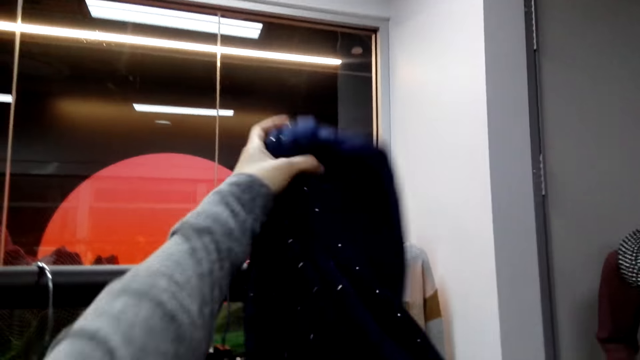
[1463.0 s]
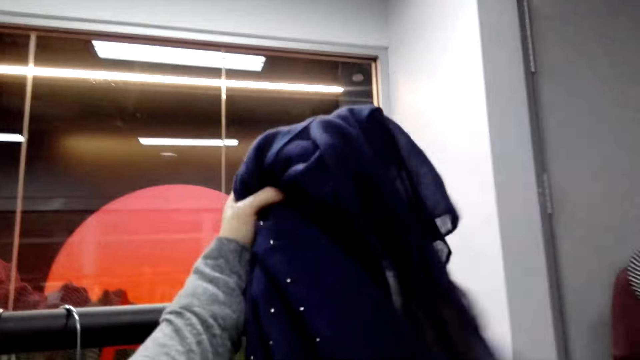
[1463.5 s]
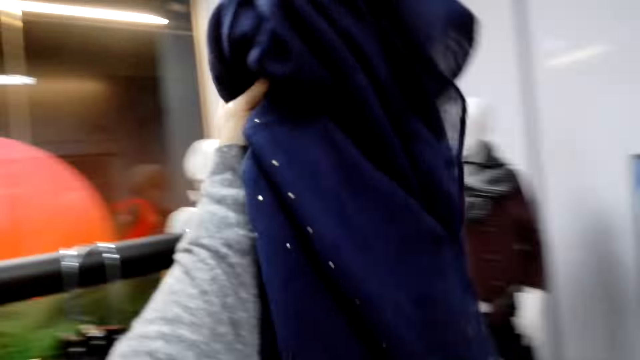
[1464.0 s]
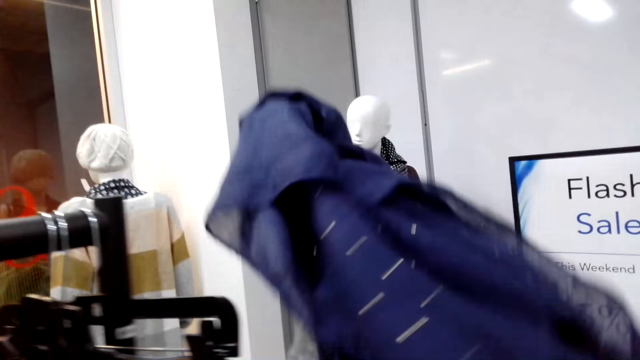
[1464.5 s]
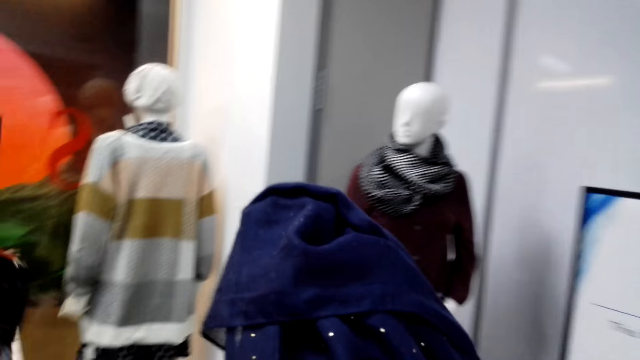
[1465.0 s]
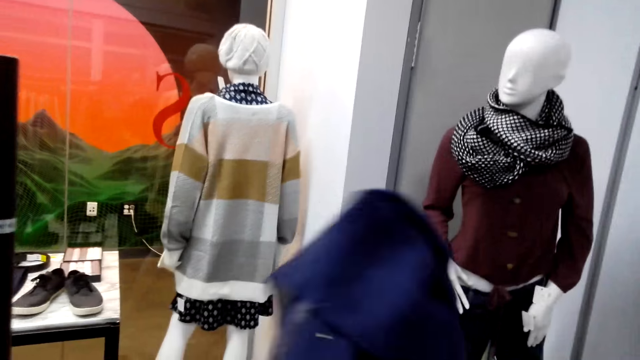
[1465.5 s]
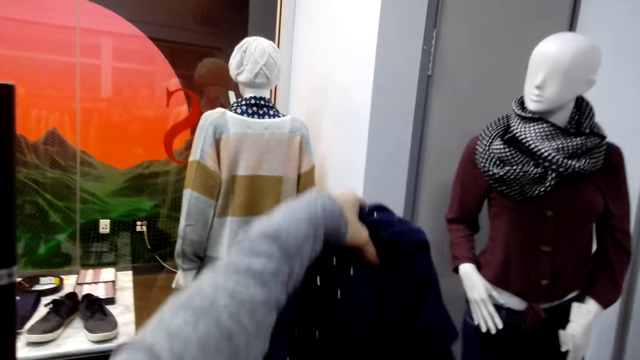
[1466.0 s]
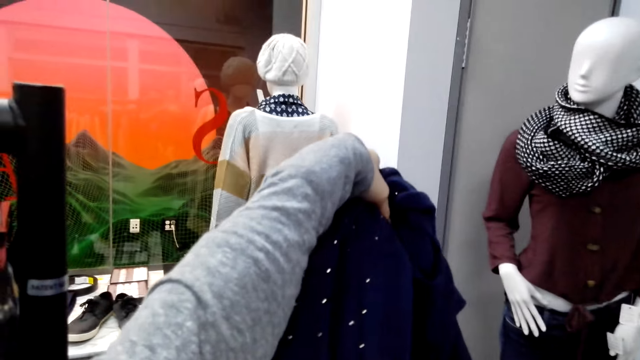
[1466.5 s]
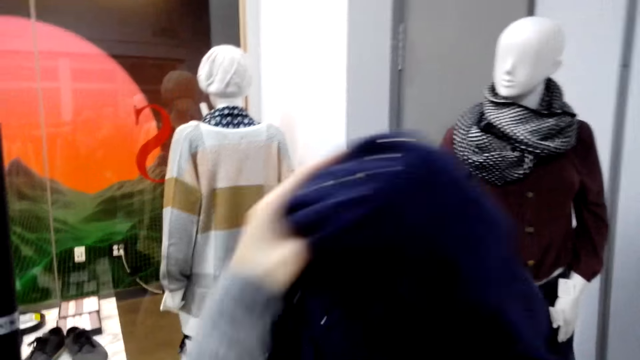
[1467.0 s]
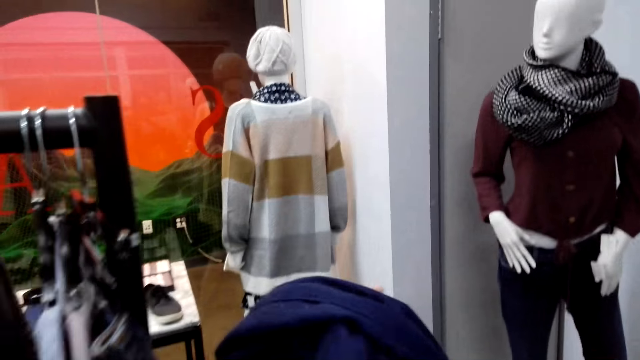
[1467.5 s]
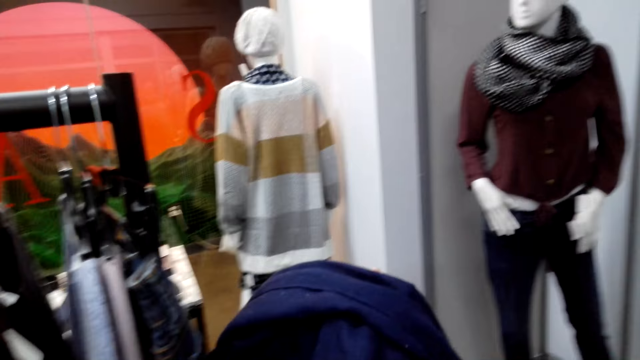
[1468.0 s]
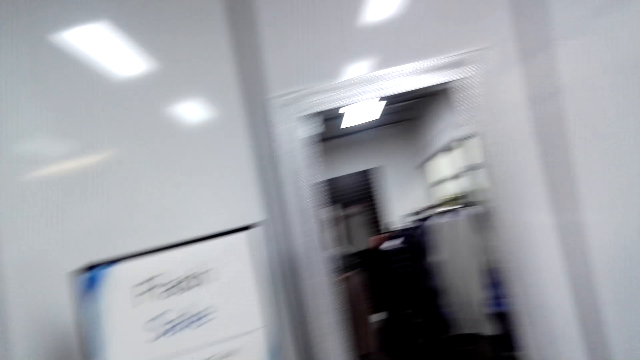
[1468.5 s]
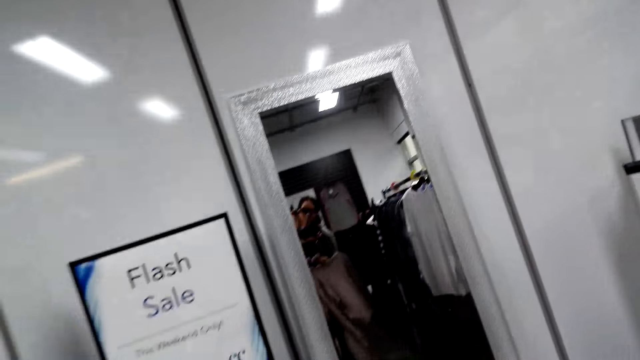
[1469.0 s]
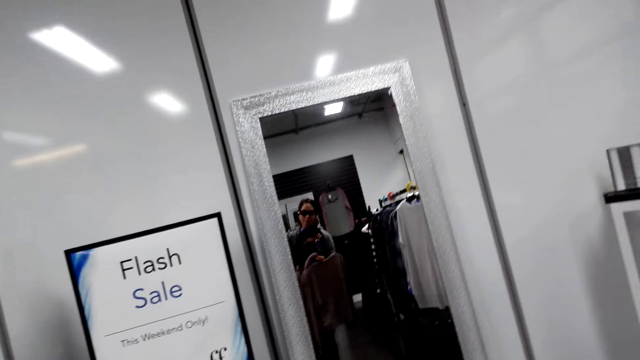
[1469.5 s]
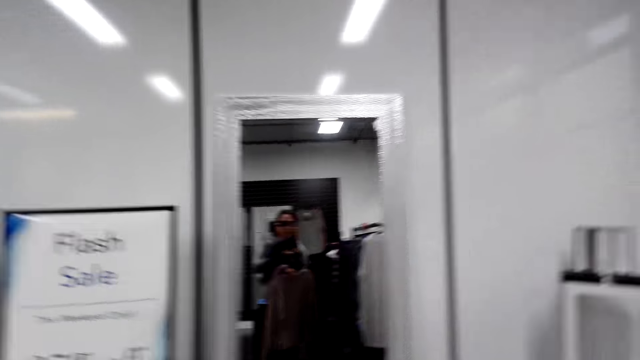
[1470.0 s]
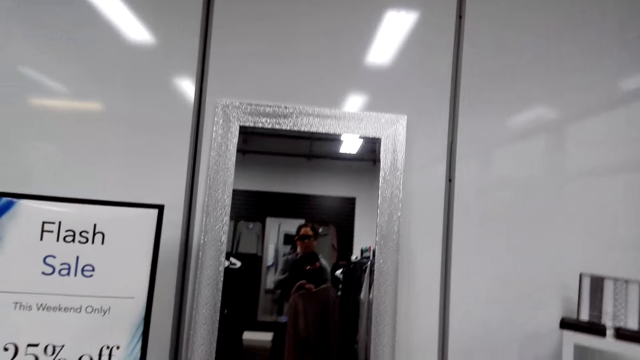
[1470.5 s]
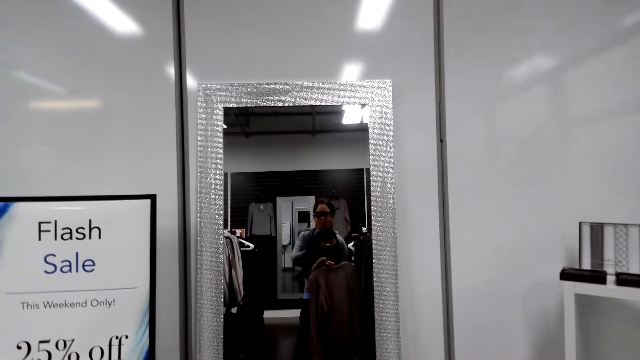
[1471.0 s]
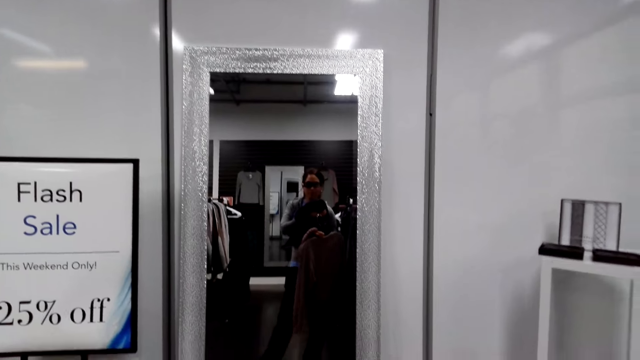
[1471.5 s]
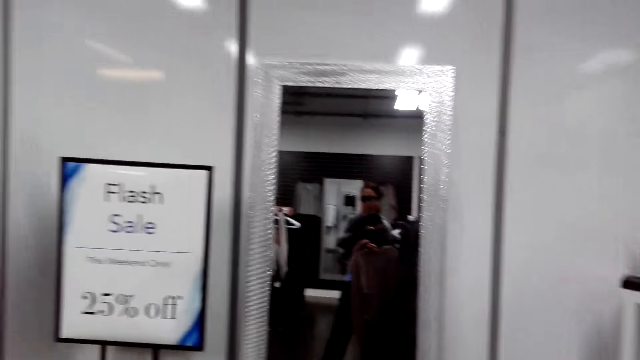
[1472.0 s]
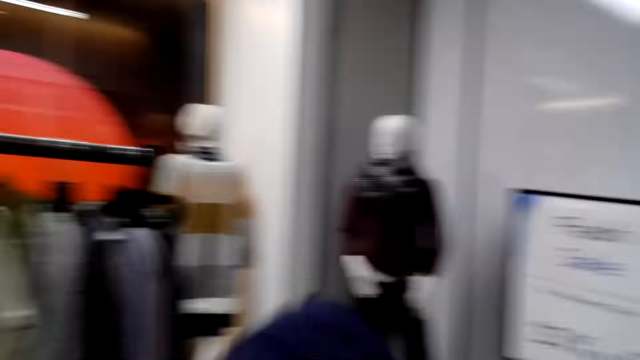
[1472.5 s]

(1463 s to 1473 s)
The camera wearer takes off the scarf from the cloth hanging bar. They raise the hand holding the scarf. They look at the mirror.

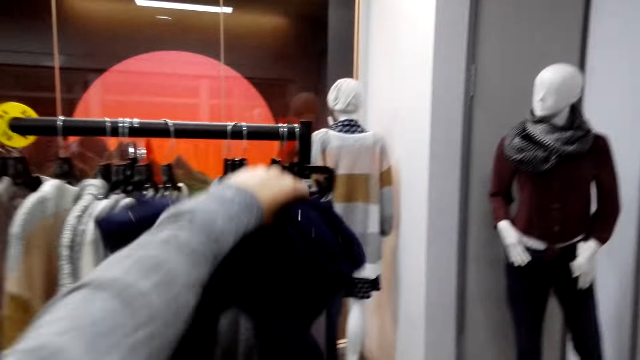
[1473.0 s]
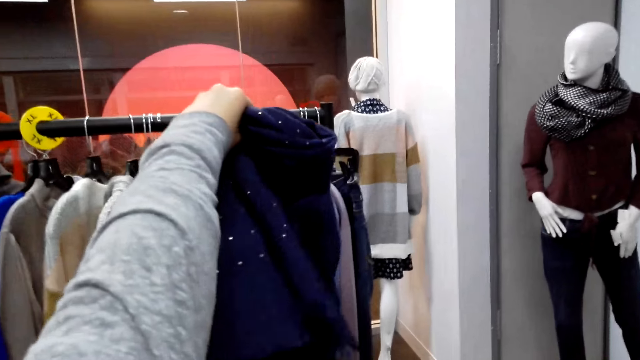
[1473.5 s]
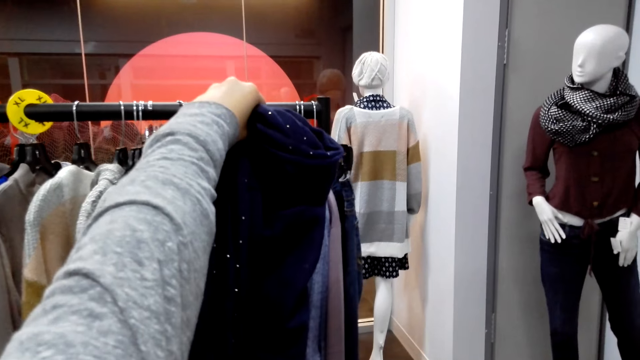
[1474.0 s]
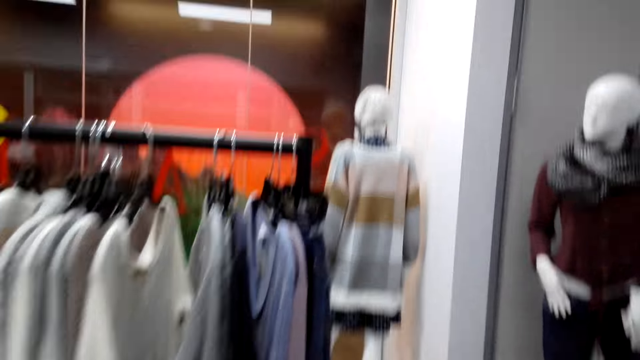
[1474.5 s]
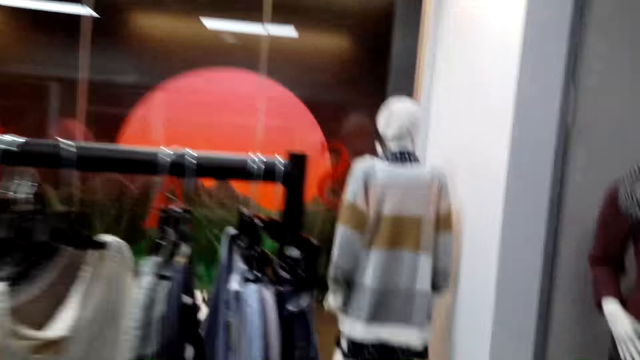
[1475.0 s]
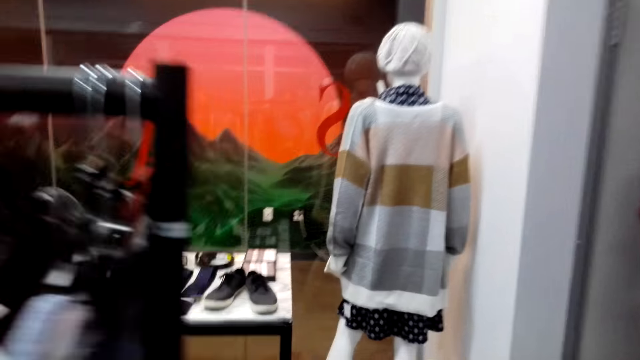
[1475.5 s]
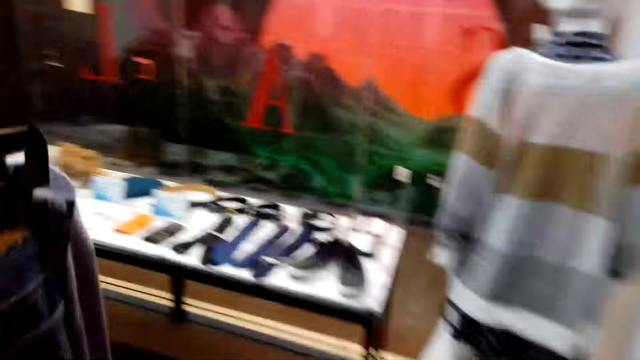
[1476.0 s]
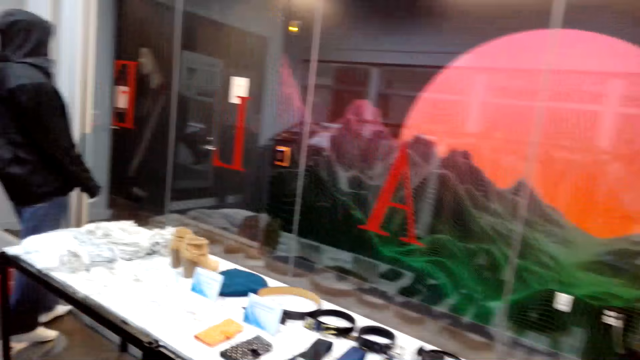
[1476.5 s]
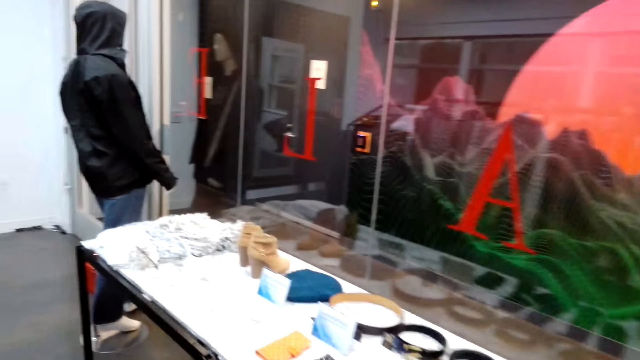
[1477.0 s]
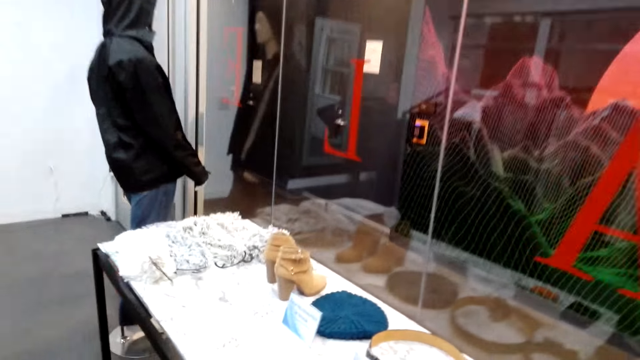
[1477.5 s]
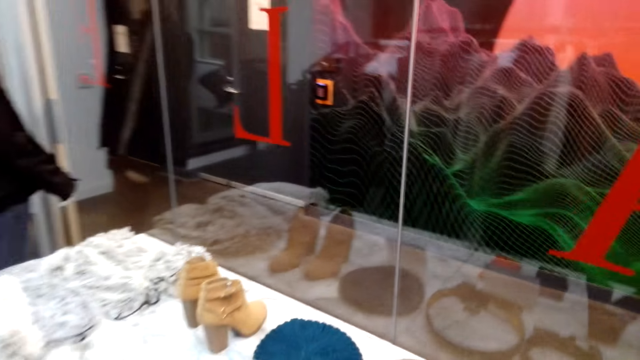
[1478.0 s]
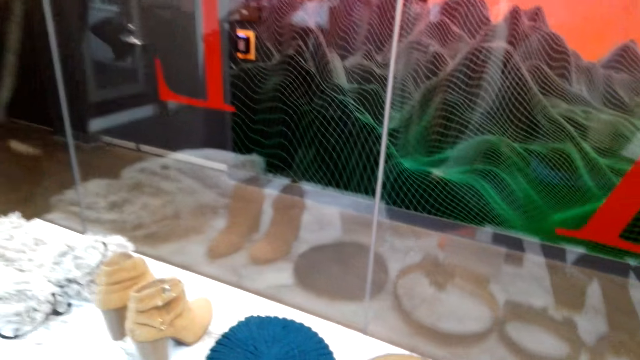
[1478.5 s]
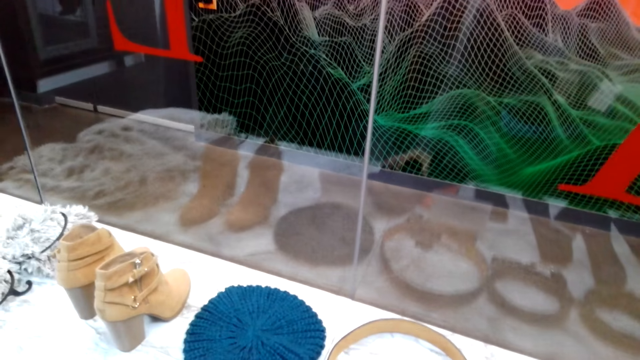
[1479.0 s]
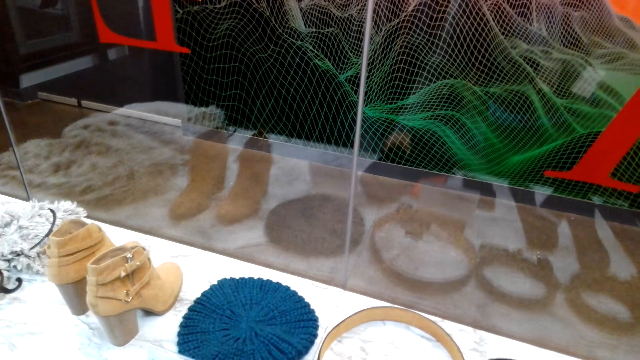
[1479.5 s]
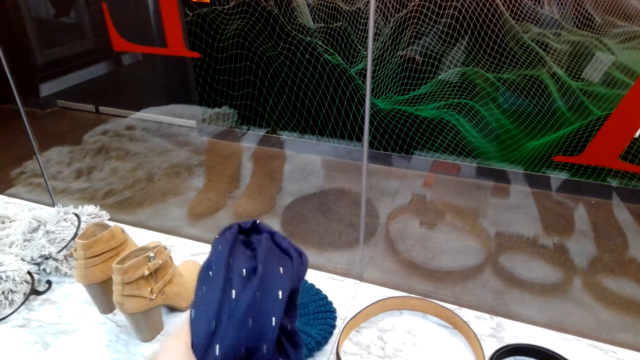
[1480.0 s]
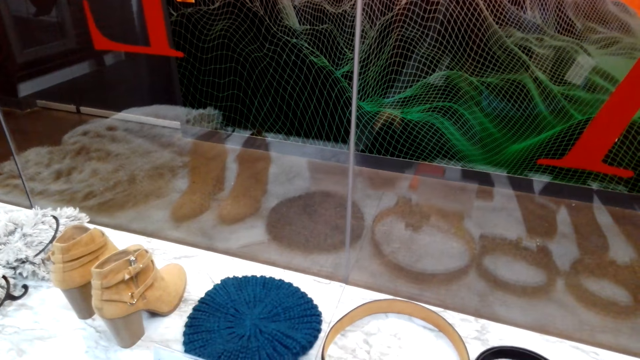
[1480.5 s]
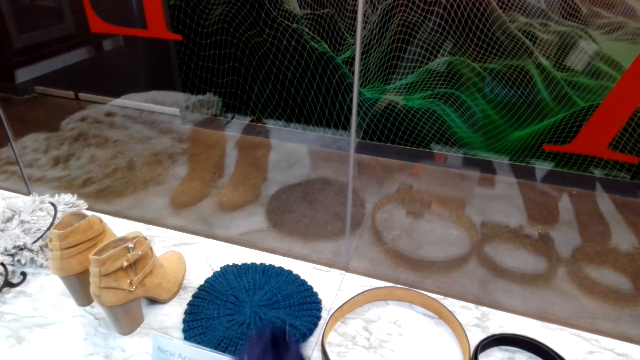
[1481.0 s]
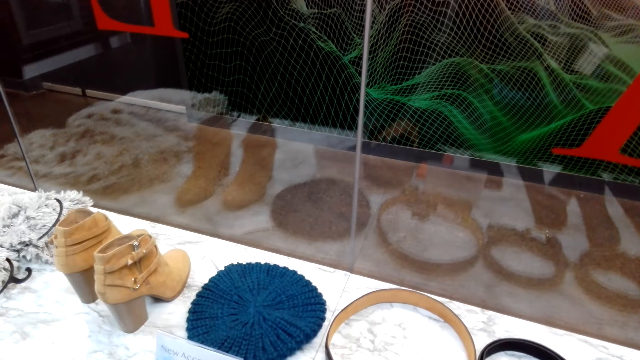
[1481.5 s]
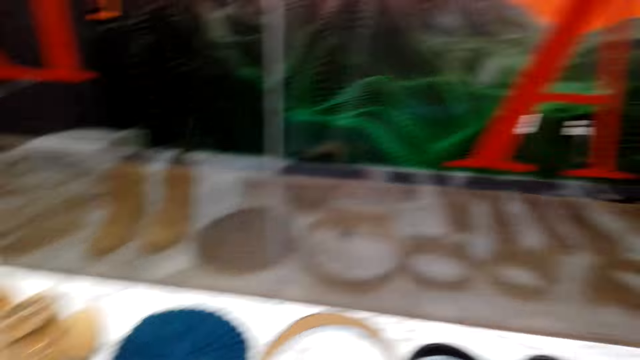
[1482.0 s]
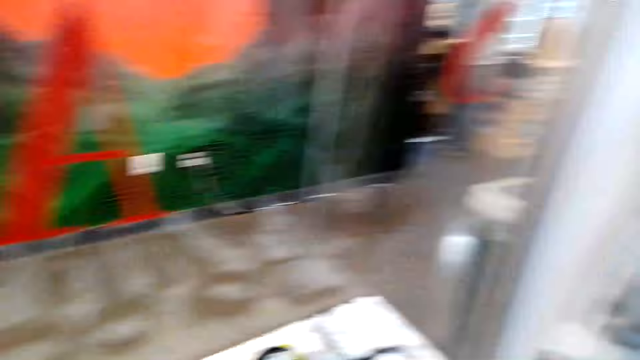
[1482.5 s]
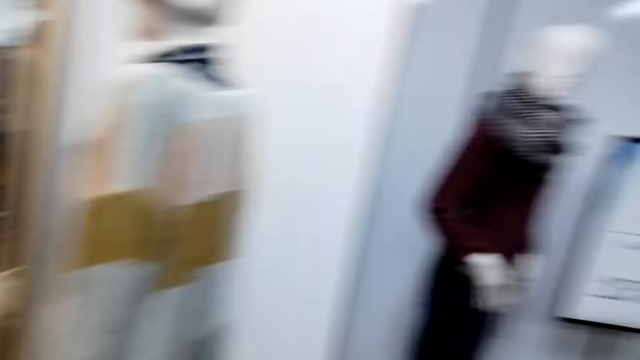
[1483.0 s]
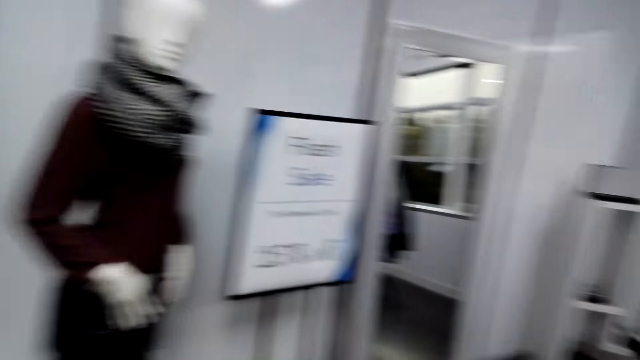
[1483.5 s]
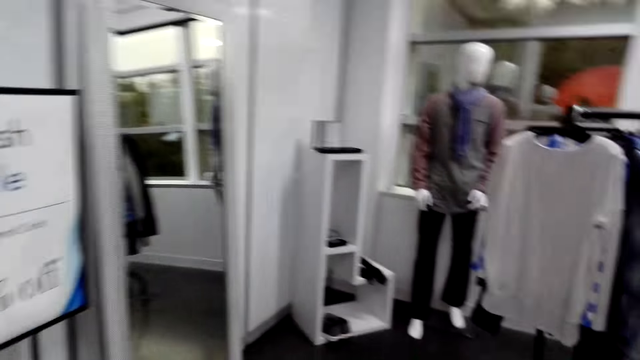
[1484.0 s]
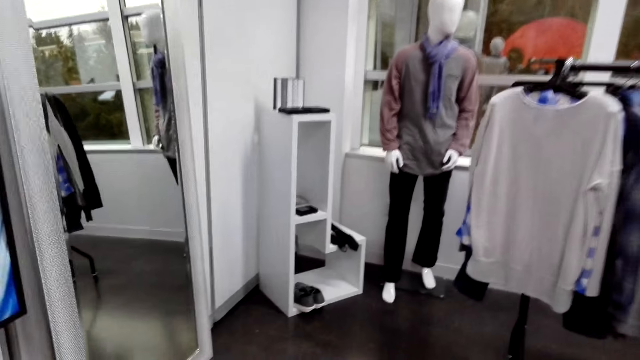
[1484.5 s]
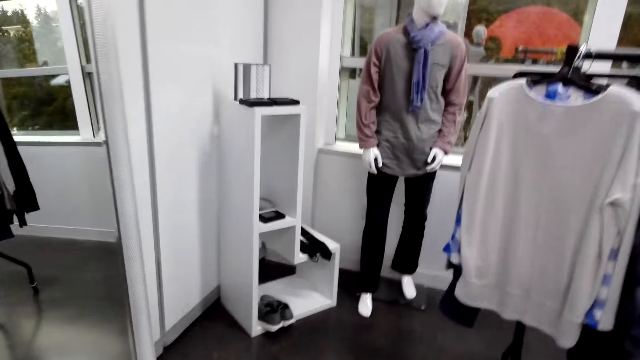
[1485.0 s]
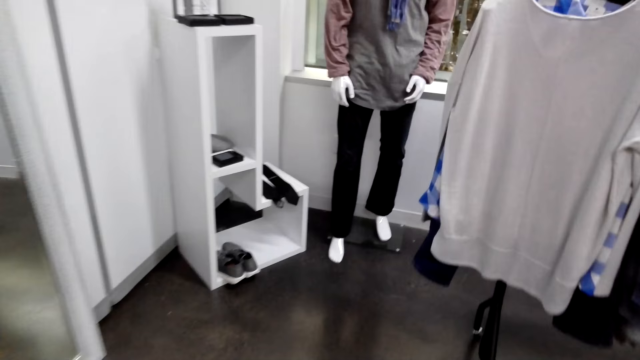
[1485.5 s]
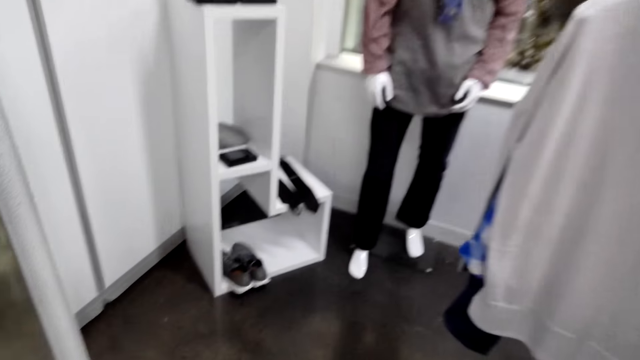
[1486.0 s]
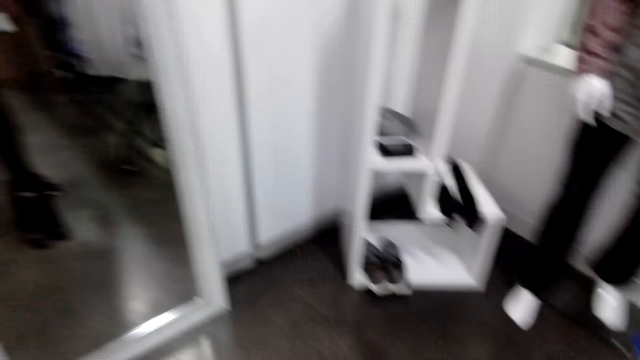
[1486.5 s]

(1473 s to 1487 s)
The camera wearer raises the hand holding the scarf. They put down the hand holding the scarf. They walk around. They put down the scarf. They walk around.
